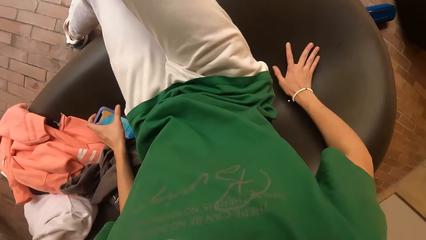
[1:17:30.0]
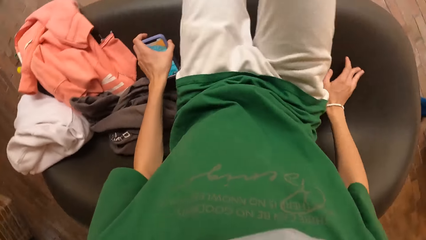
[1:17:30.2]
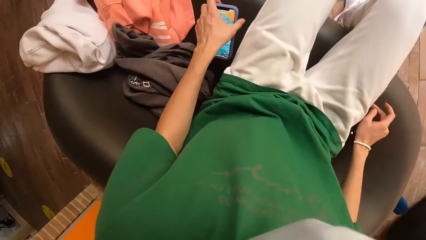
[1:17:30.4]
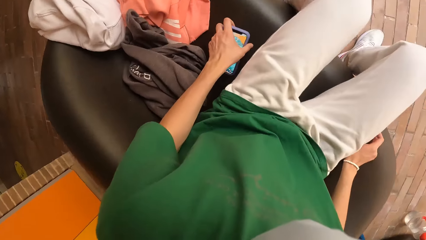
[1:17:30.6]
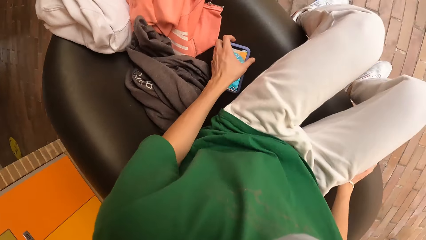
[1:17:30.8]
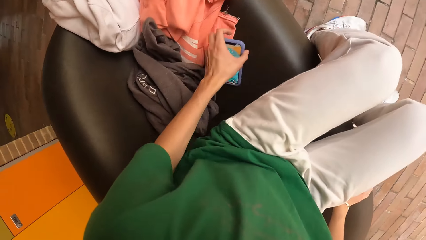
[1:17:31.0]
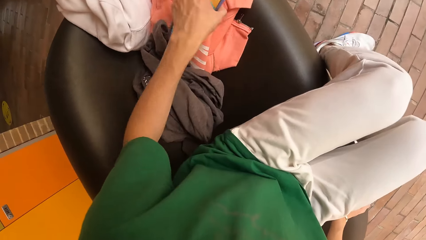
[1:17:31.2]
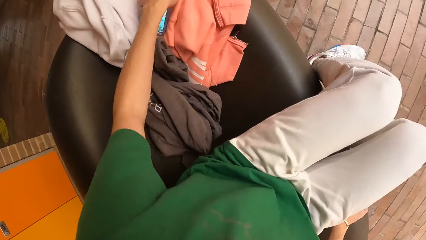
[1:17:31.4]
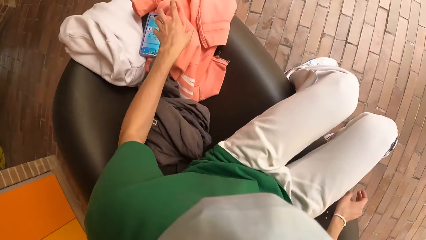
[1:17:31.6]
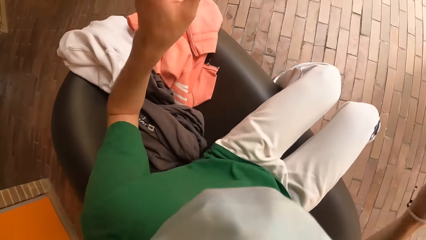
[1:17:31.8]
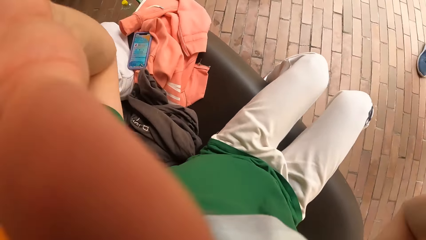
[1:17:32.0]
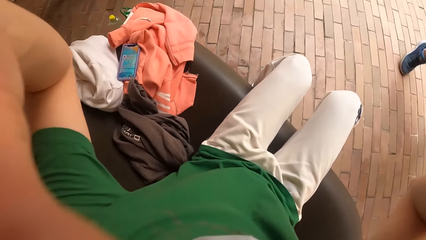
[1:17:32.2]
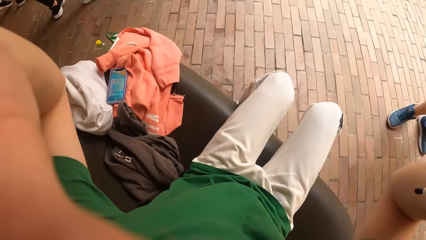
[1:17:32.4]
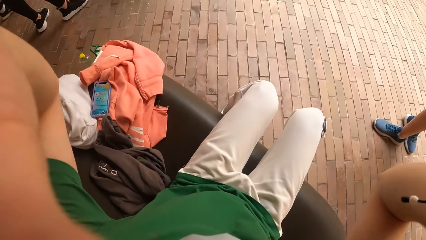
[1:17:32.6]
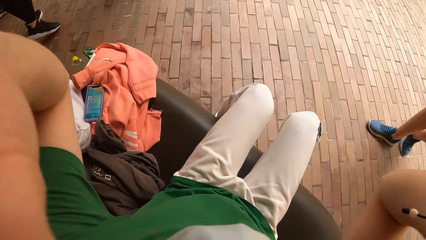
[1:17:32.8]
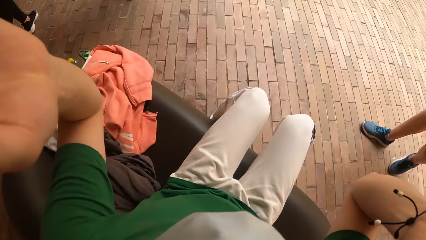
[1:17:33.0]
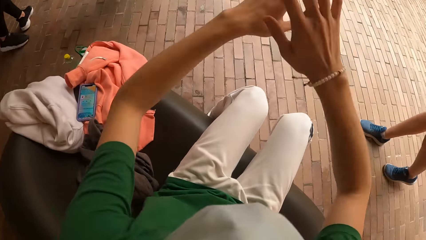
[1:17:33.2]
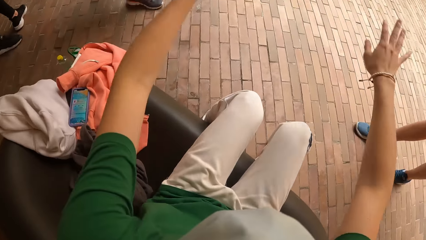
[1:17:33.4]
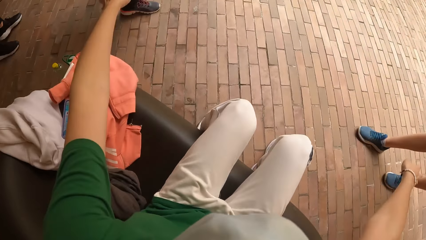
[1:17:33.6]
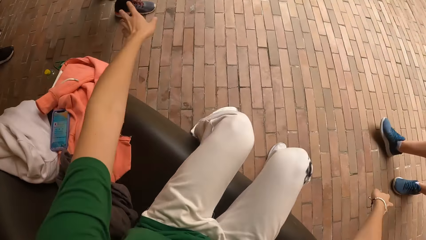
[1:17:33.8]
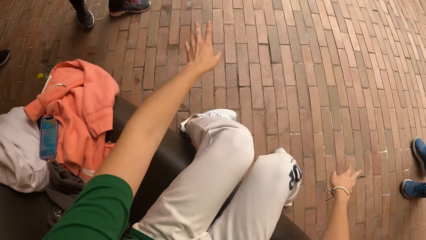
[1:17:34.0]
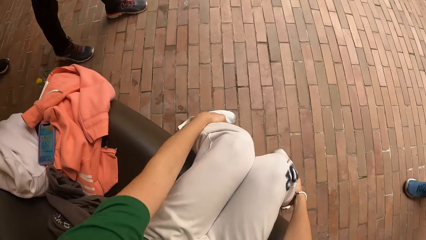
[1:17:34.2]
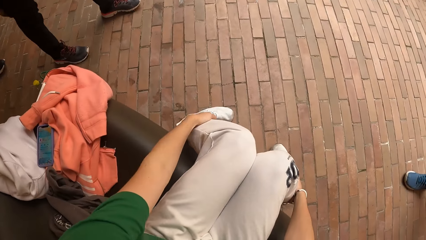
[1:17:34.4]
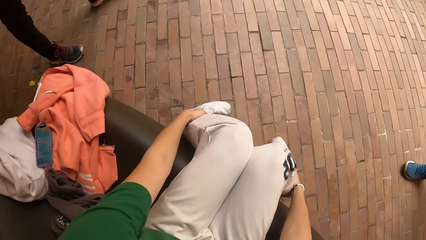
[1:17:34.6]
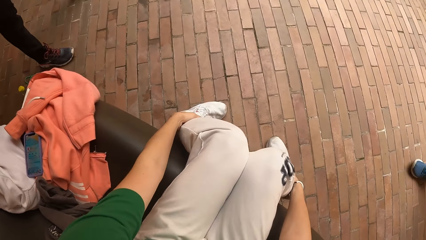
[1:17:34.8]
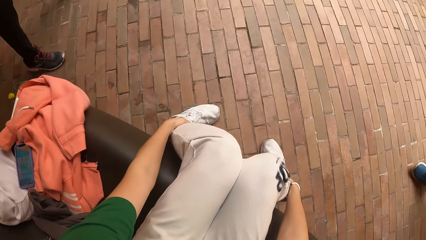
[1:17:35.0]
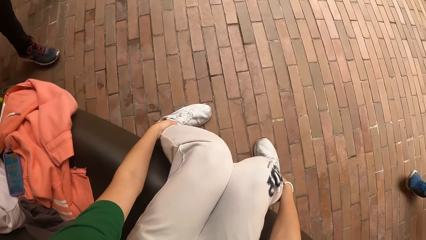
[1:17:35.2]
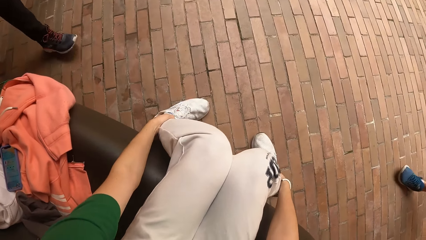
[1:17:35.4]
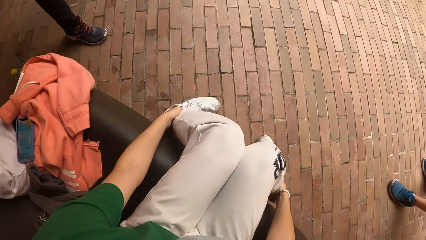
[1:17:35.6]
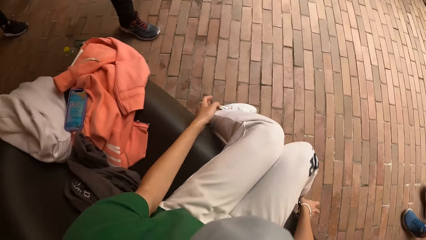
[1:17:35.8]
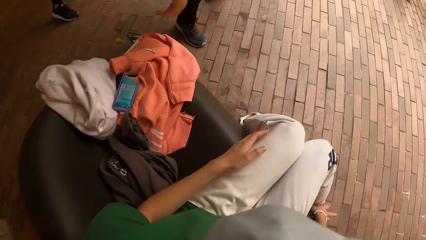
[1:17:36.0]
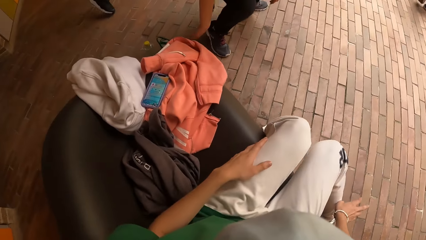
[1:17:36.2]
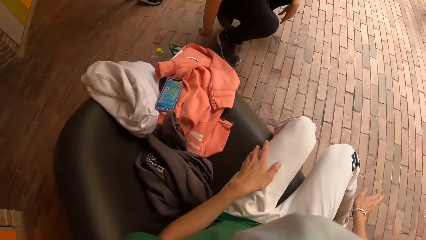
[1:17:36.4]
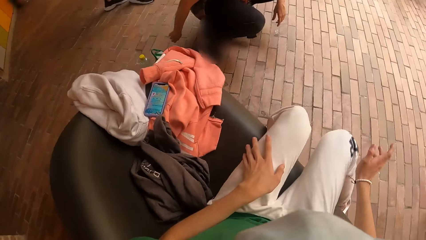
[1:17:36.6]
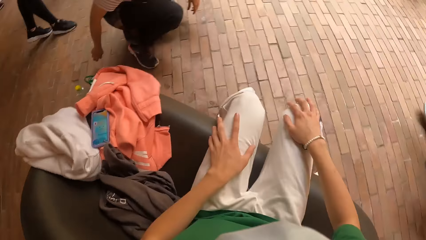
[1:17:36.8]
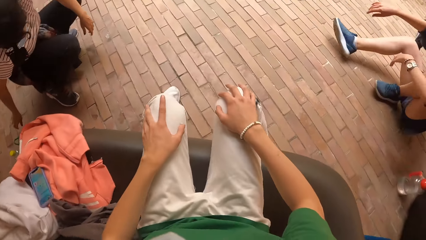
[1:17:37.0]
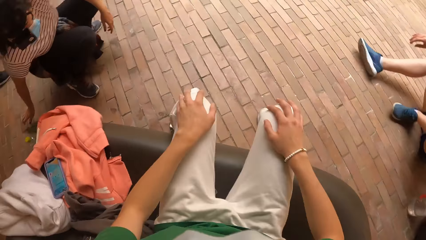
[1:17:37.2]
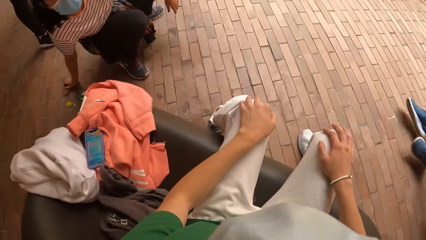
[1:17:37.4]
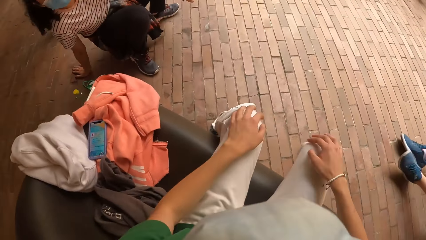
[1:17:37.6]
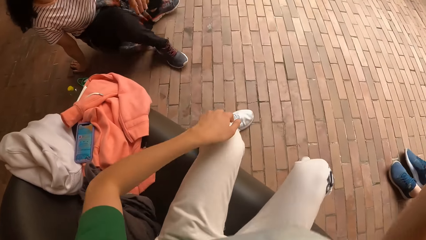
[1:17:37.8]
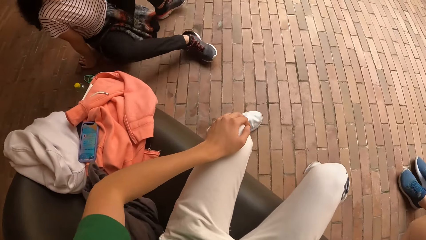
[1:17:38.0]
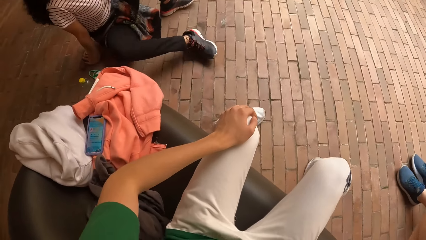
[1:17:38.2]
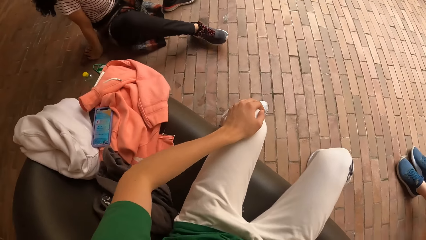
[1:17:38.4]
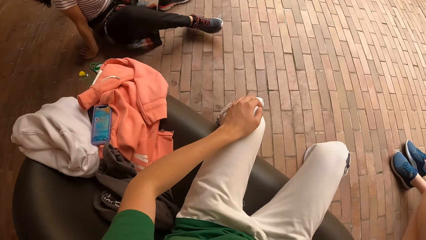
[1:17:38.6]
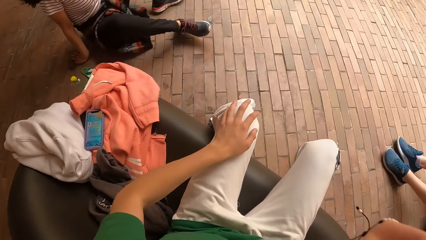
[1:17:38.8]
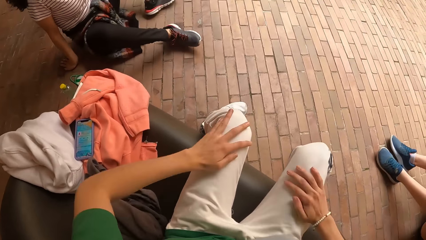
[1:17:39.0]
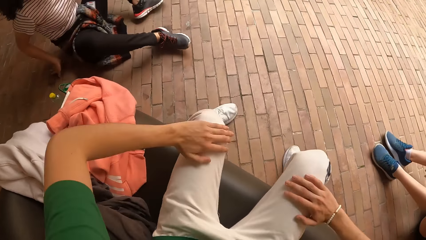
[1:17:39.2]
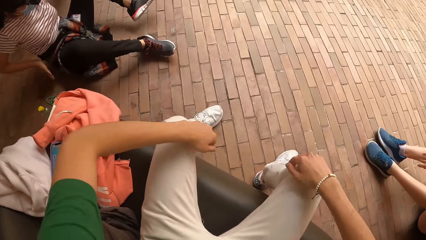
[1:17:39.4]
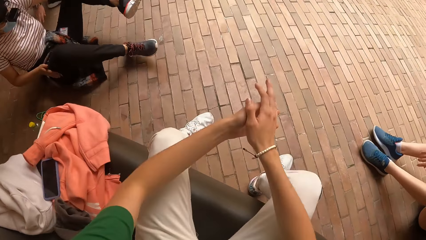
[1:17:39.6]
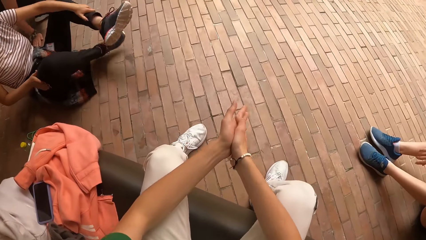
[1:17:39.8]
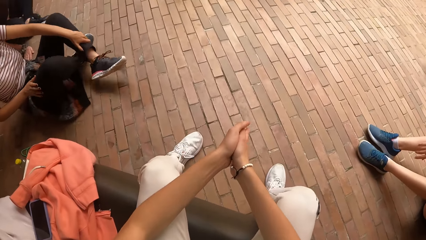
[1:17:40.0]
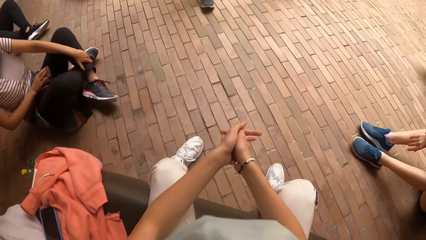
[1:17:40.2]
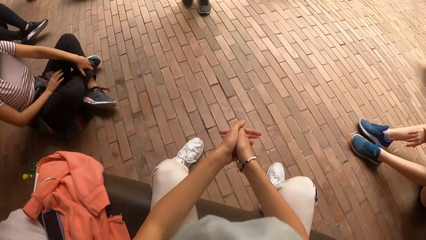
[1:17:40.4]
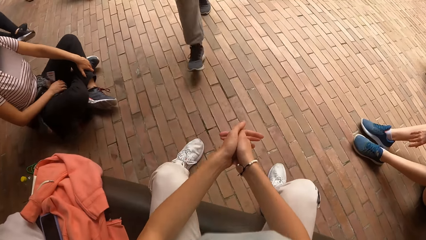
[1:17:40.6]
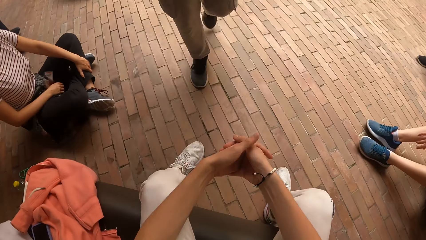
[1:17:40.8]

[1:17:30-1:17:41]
The camera wearer drops the phone on the cloth on the chair with his left hand. He adjusts the camera. He talks to friends. A woman sits on the floor. A man walks towards the camera wearer.
